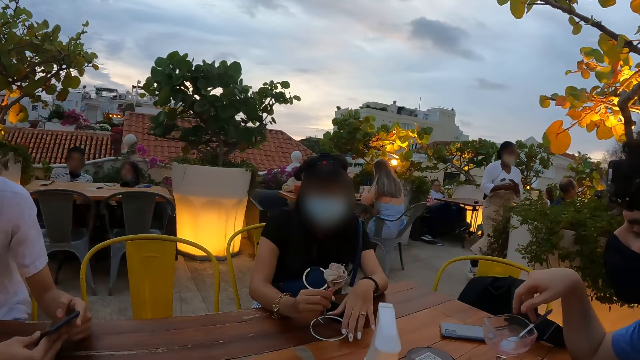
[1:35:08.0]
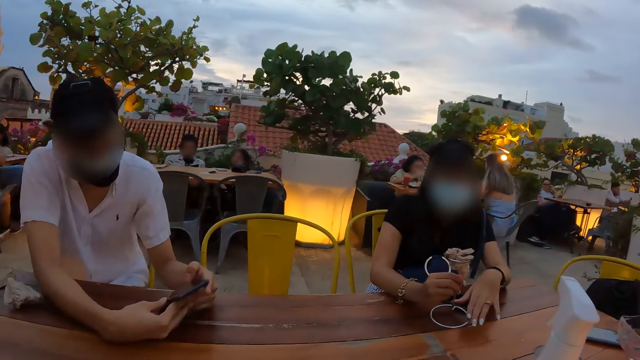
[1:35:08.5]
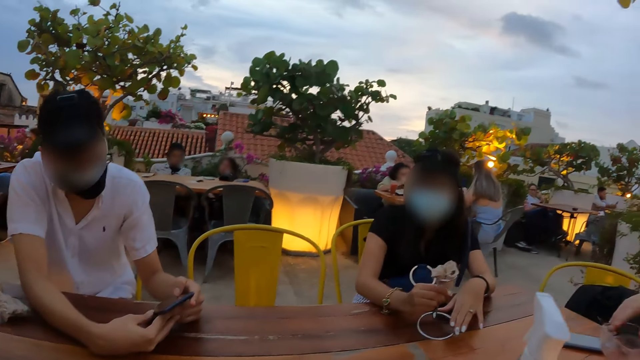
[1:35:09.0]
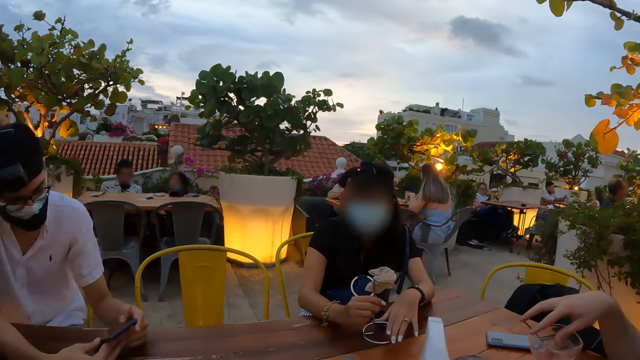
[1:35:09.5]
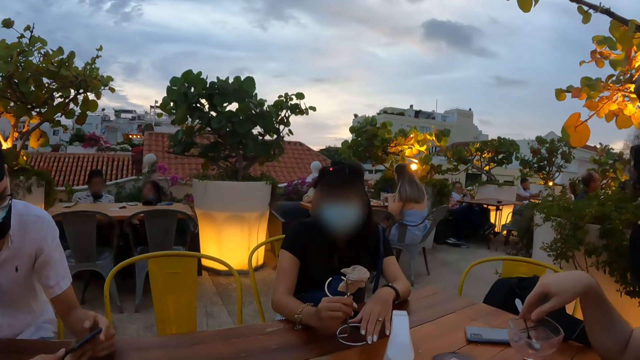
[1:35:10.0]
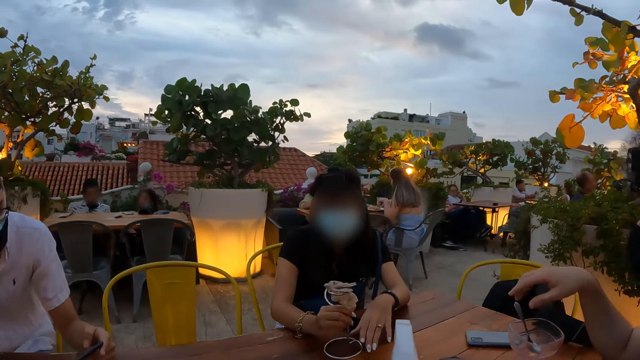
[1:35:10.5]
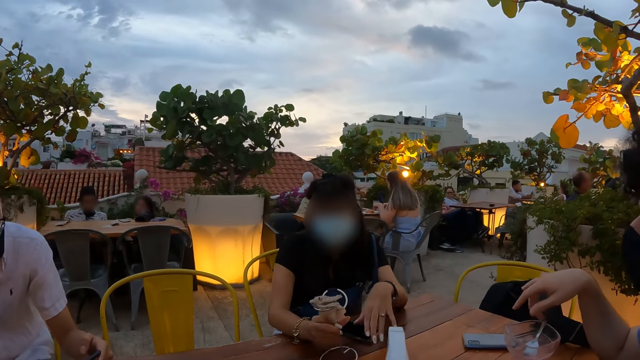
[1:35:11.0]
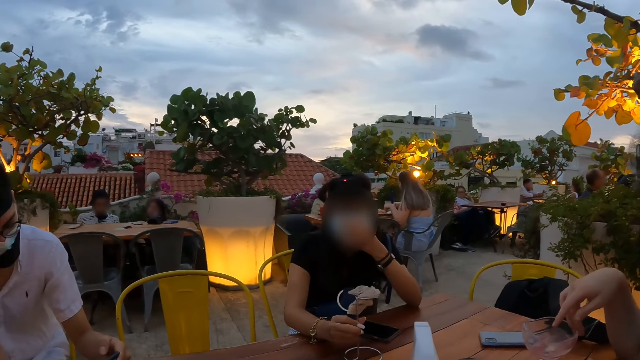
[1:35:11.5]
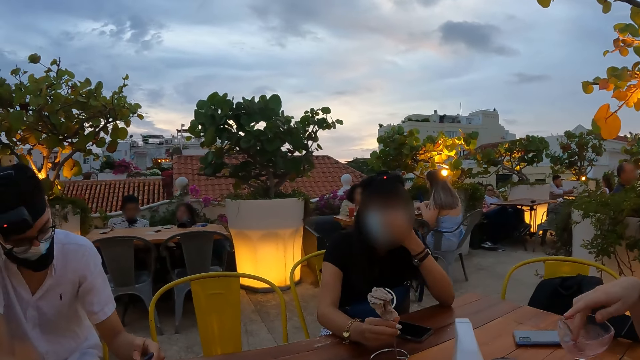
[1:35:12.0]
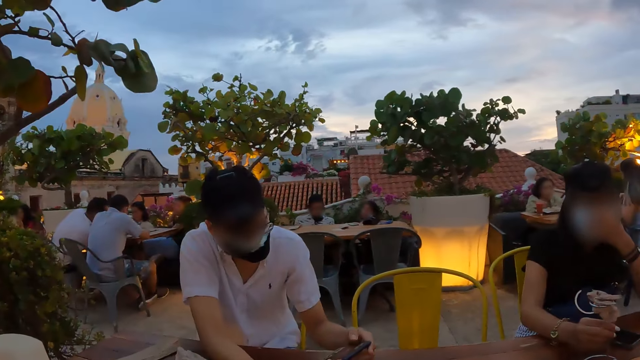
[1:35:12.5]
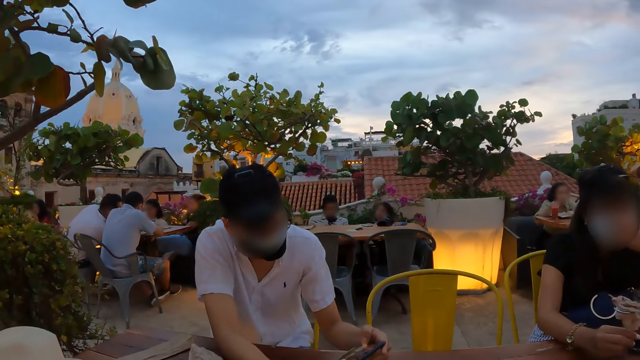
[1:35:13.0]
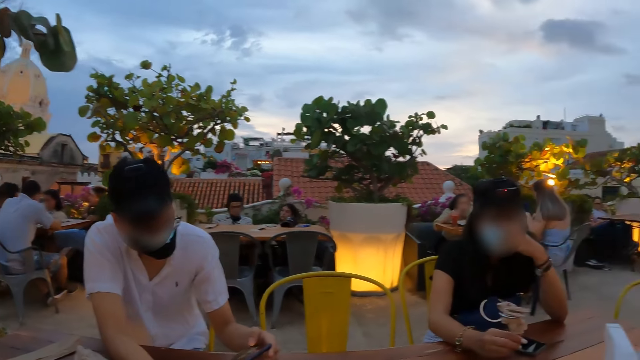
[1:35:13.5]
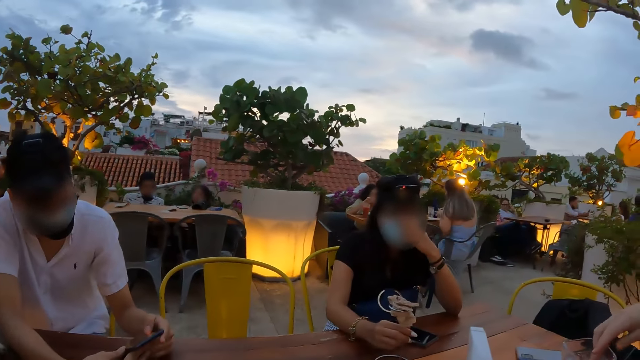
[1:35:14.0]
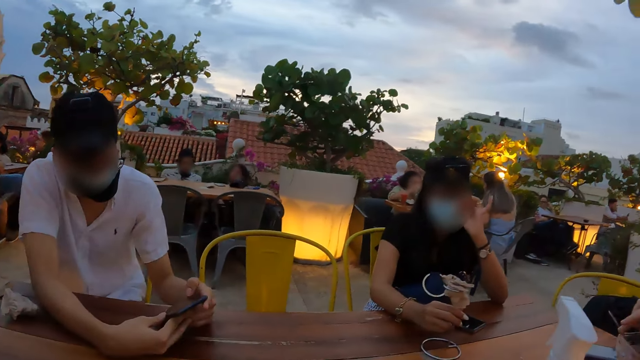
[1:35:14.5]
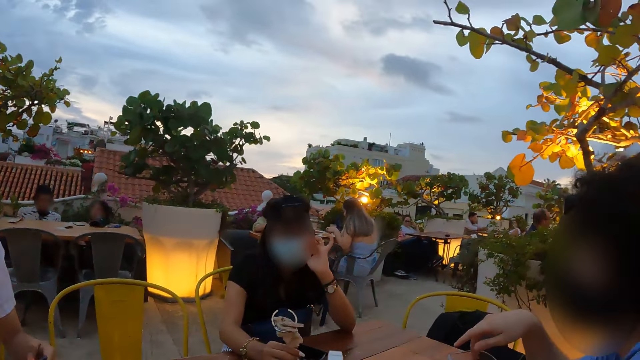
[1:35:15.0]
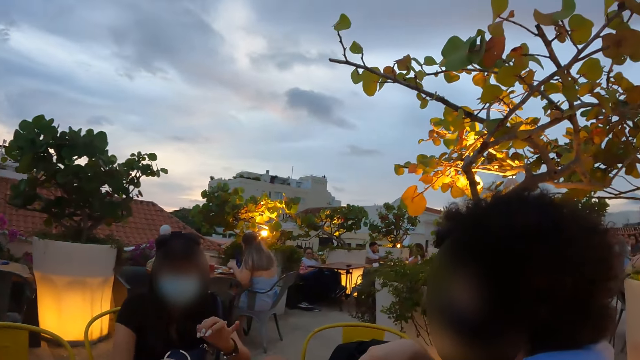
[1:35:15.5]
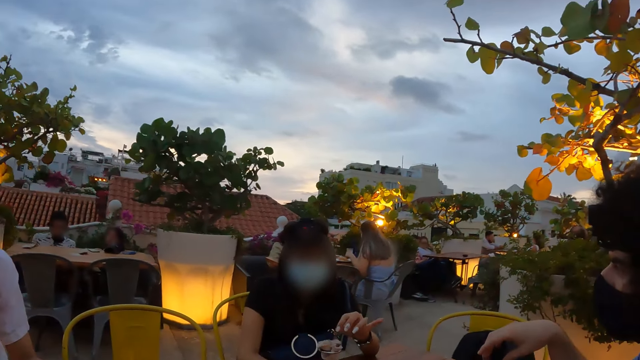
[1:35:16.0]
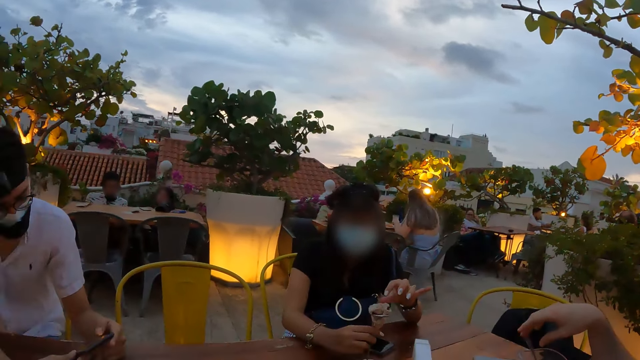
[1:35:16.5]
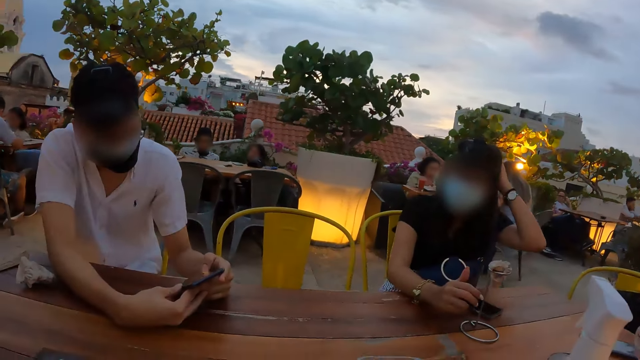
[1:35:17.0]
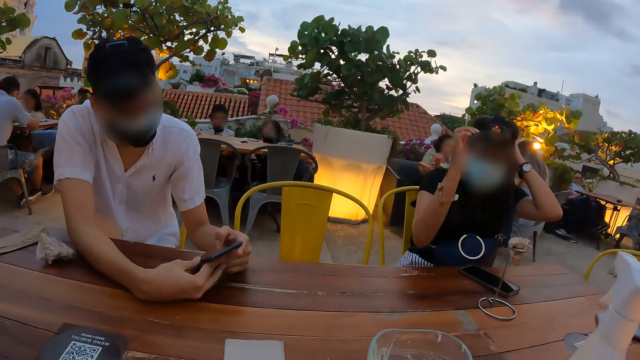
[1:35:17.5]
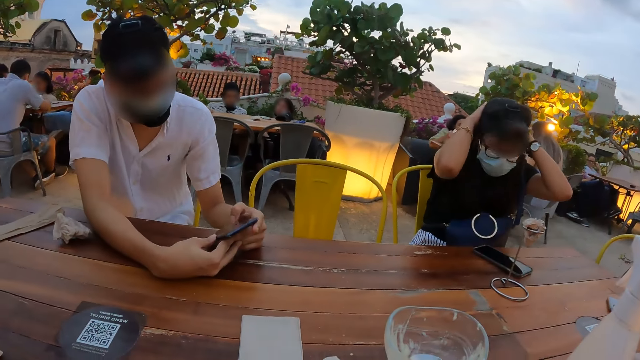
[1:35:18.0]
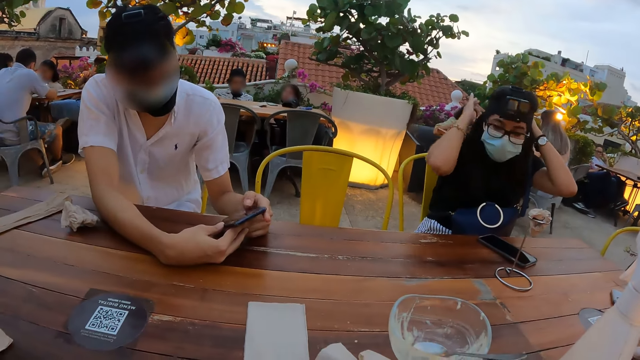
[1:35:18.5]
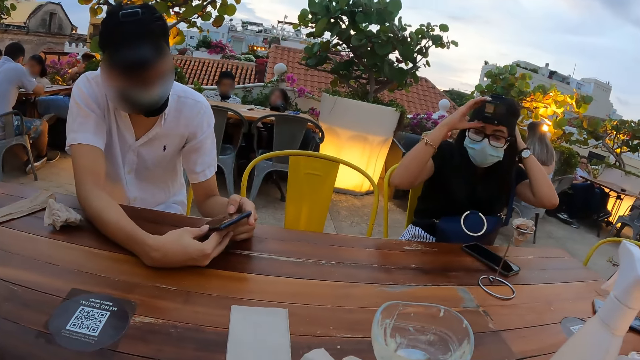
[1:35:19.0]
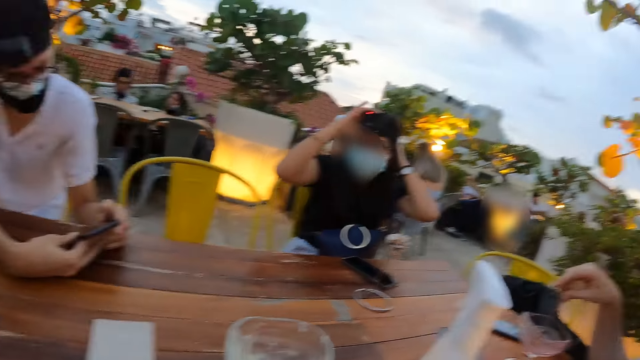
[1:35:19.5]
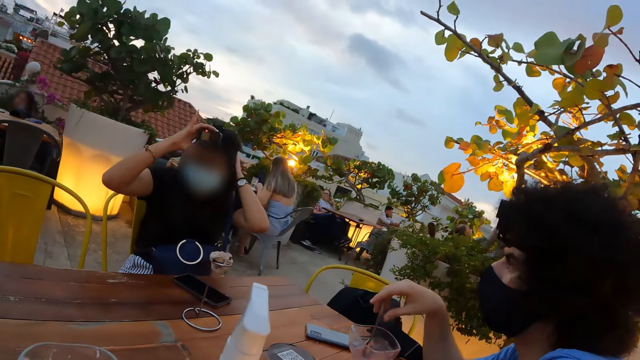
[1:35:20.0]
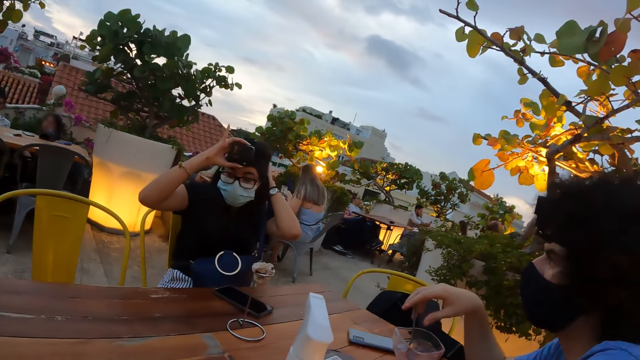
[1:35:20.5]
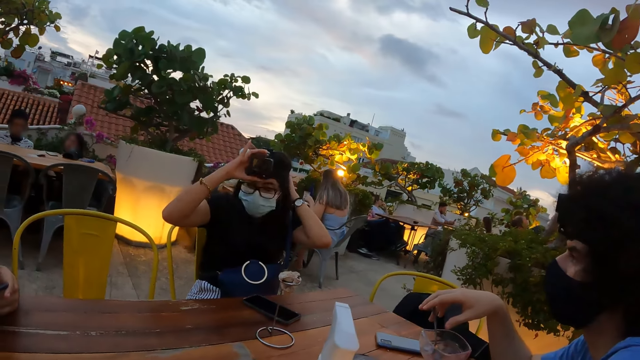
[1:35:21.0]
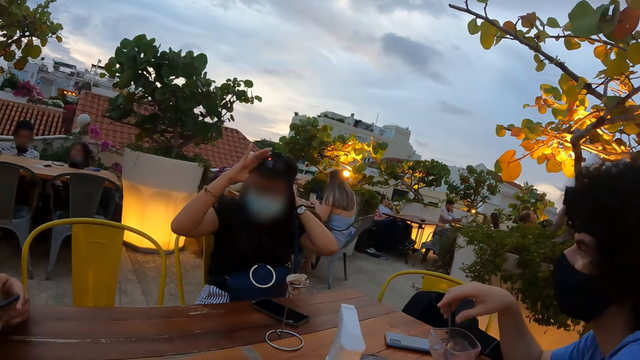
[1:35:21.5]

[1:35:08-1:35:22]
The camera wearer looks at a person. They interact with another person. They look at the first person. They look at a third person. They look at the second person.

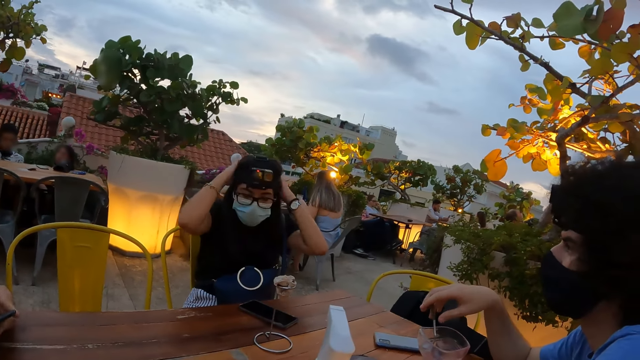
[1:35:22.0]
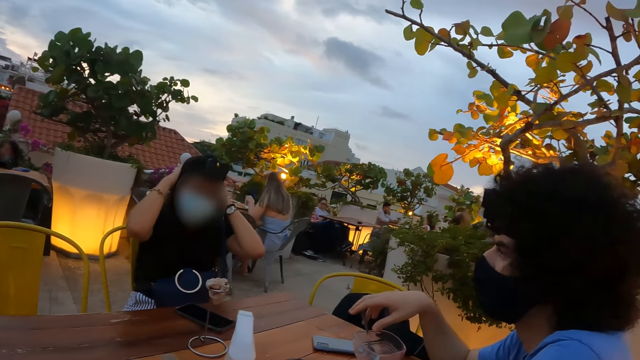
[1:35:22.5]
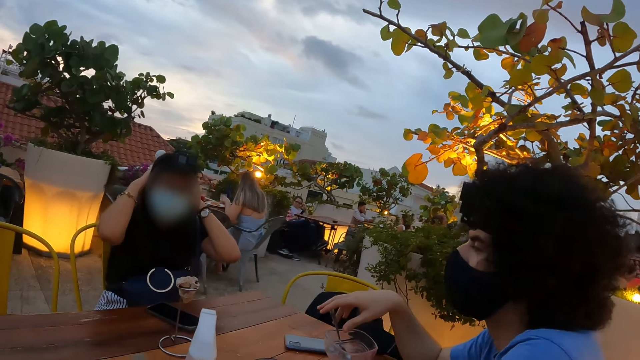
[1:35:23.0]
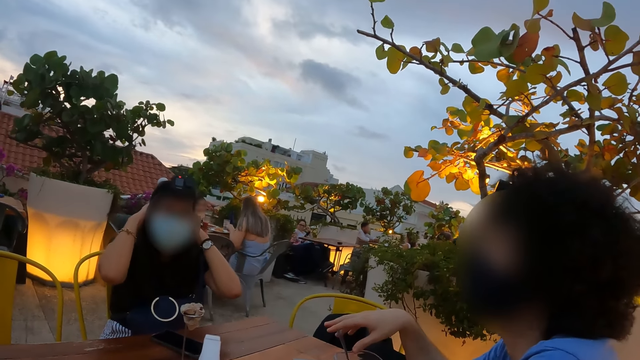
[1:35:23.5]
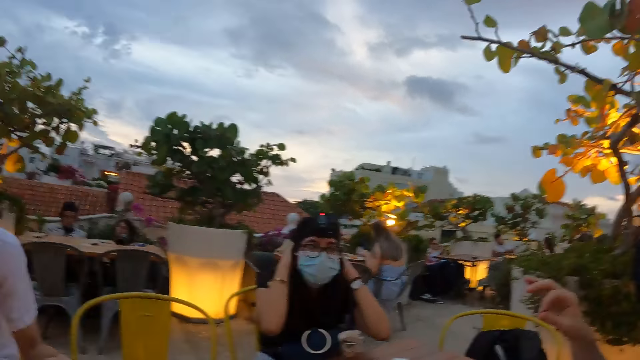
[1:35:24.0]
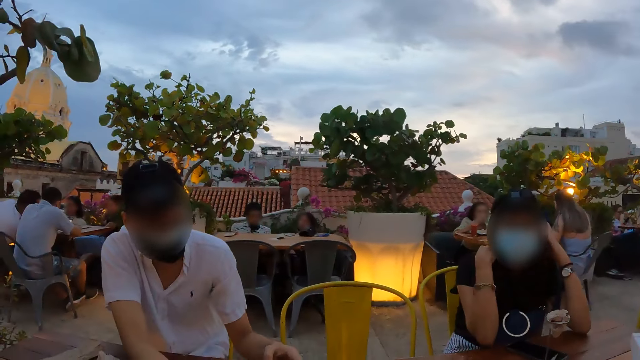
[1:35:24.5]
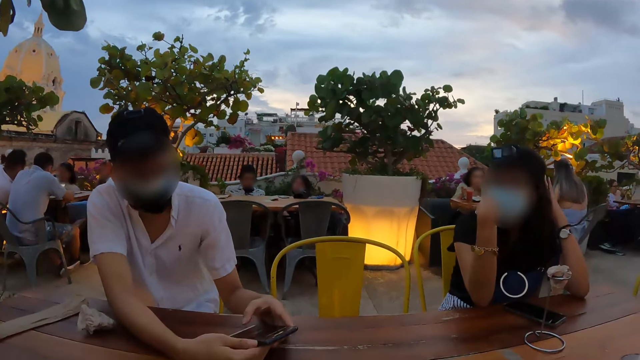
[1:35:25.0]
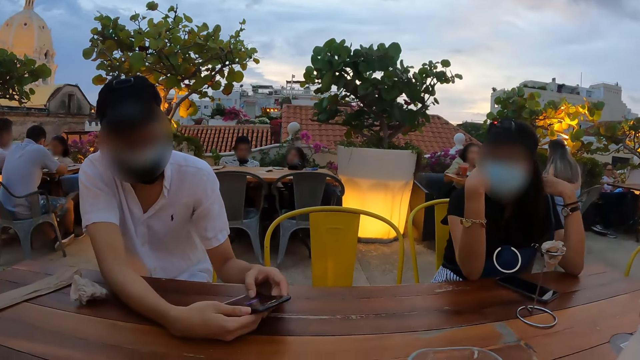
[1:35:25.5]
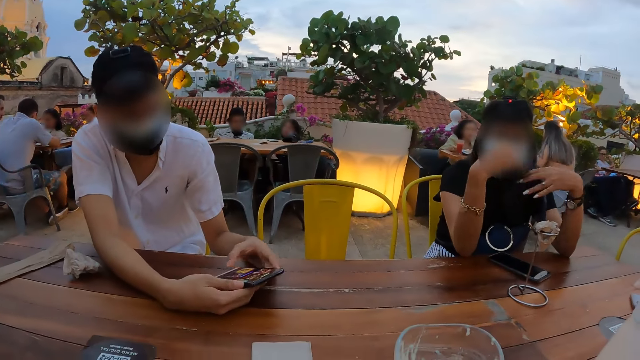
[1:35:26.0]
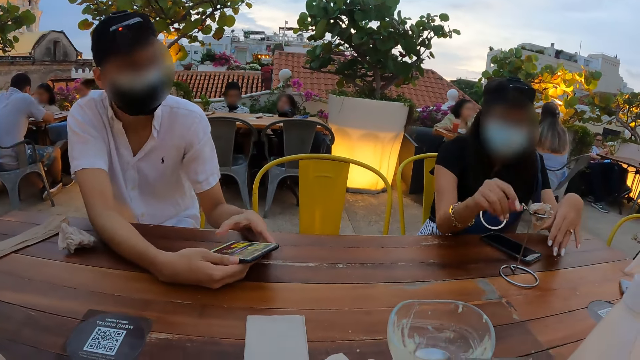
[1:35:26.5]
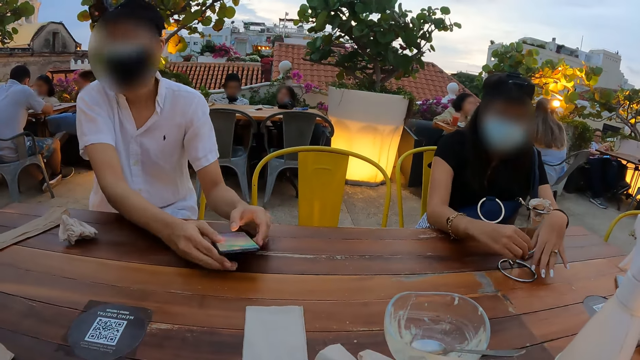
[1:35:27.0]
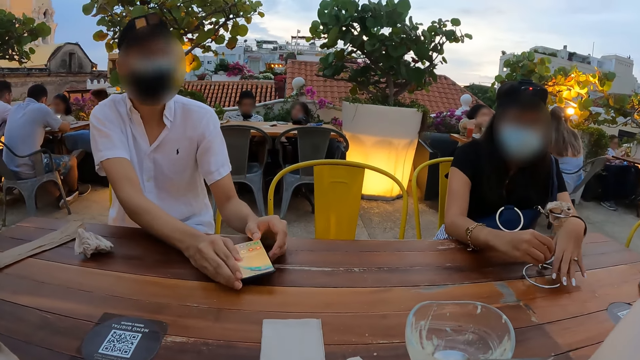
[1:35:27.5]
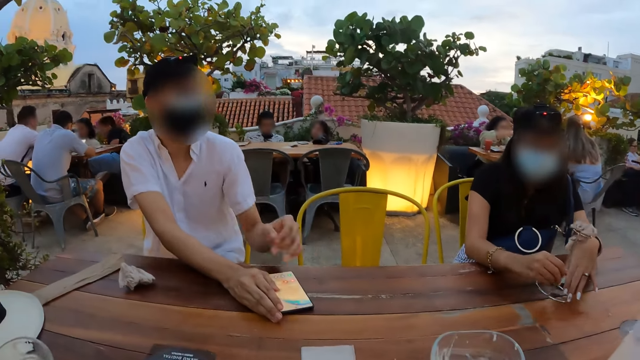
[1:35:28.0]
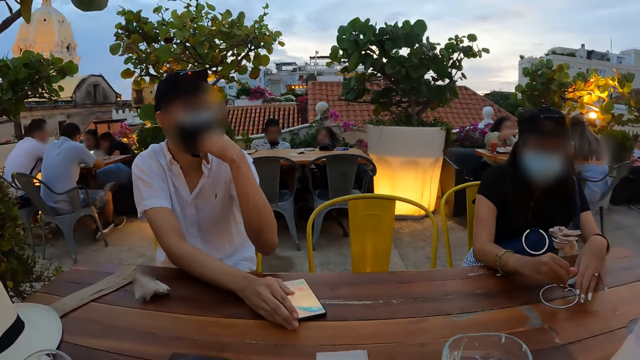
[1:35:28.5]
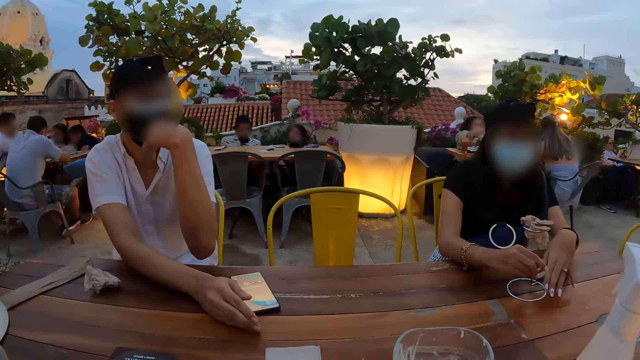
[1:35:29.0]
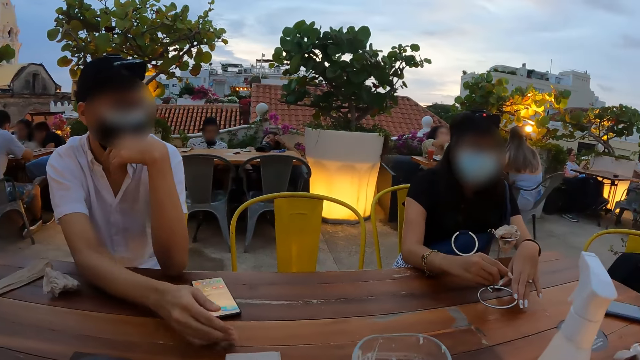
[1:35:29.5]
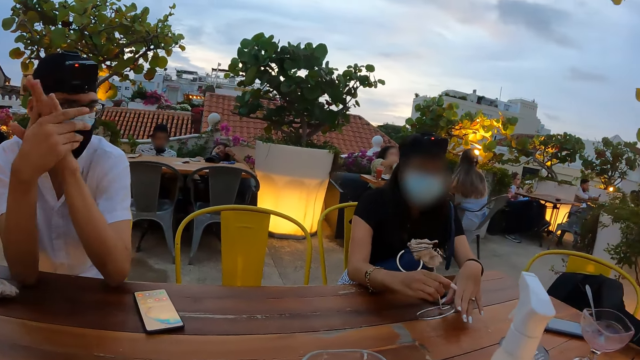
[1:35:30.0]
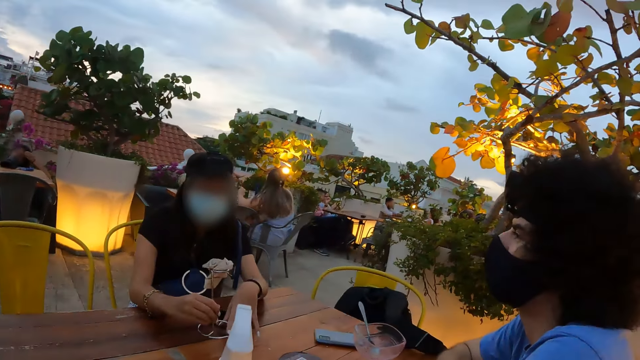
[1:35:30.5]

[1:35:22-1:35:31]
The camera wearer looks at a person. They look at another person. They look at the phone with the other person. They interact with the other person.
